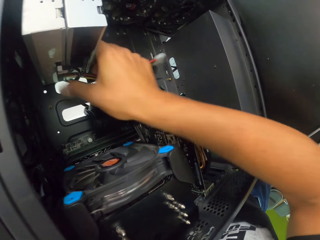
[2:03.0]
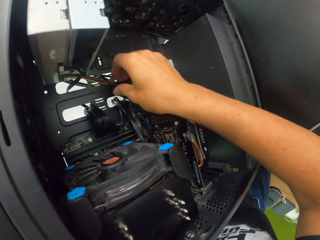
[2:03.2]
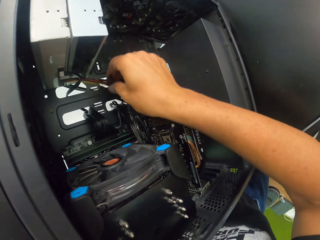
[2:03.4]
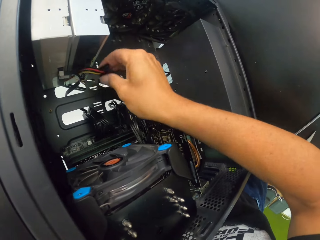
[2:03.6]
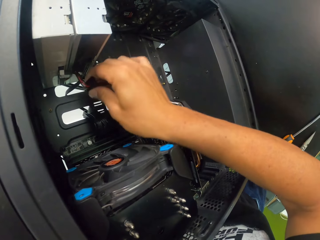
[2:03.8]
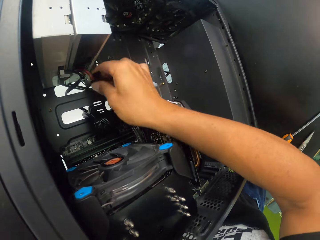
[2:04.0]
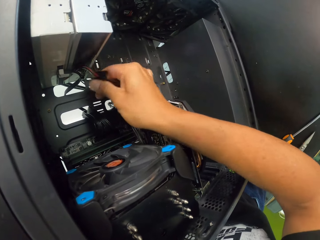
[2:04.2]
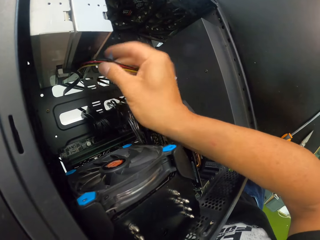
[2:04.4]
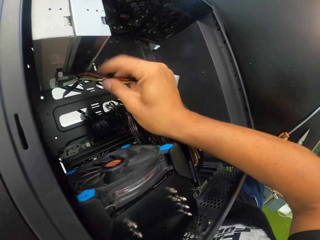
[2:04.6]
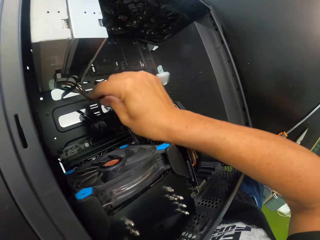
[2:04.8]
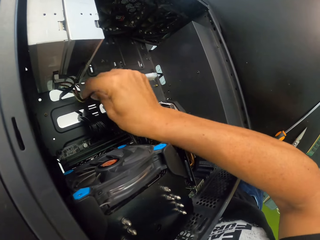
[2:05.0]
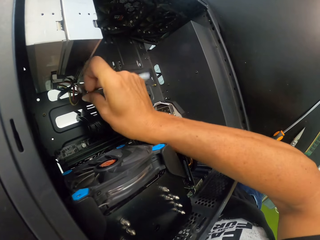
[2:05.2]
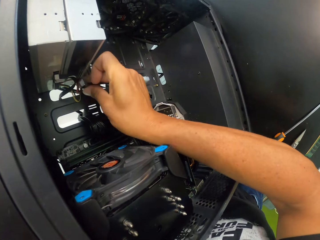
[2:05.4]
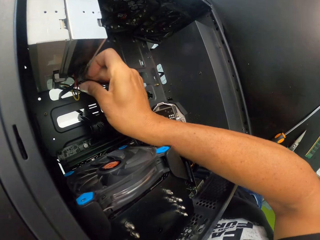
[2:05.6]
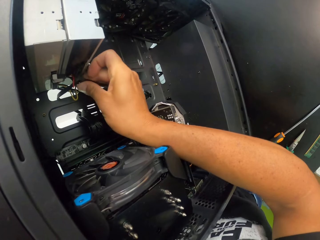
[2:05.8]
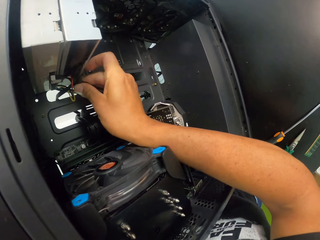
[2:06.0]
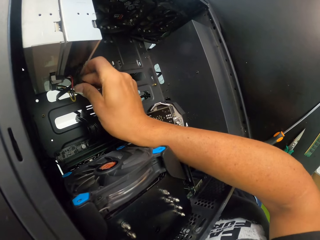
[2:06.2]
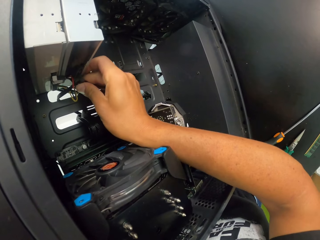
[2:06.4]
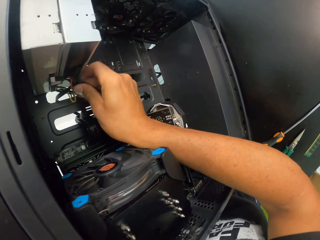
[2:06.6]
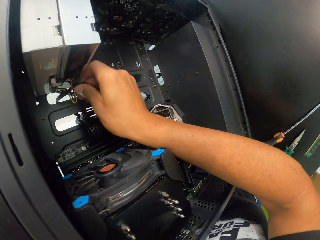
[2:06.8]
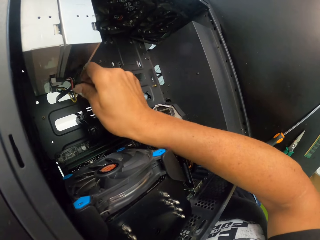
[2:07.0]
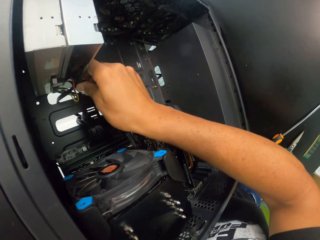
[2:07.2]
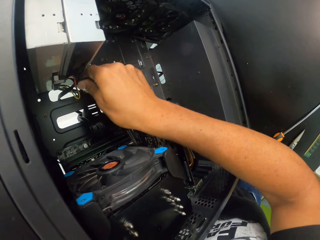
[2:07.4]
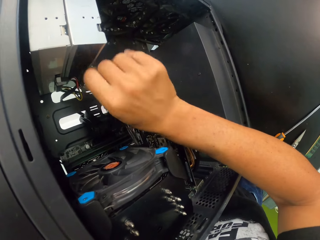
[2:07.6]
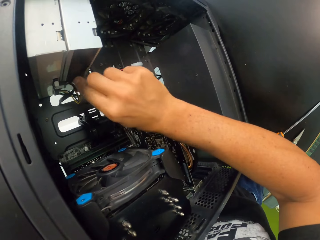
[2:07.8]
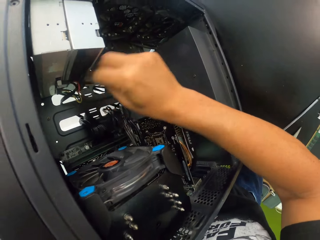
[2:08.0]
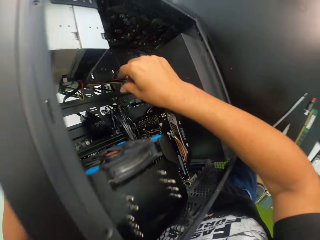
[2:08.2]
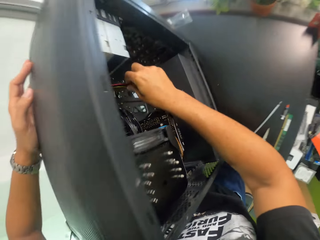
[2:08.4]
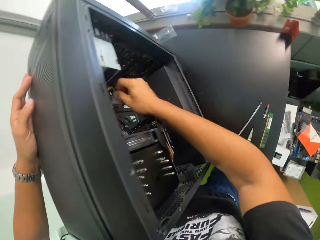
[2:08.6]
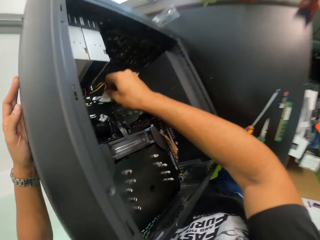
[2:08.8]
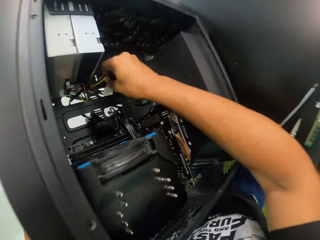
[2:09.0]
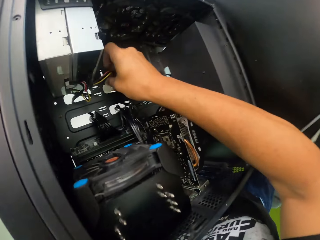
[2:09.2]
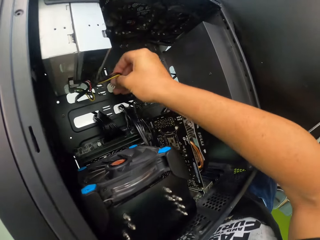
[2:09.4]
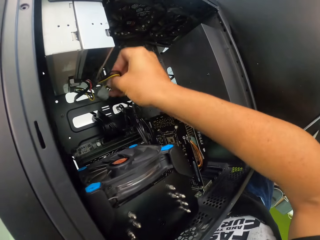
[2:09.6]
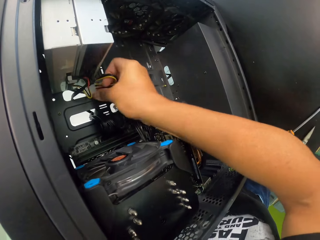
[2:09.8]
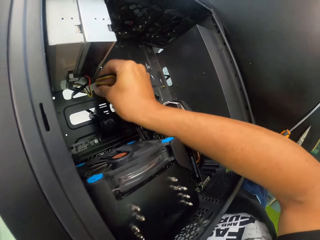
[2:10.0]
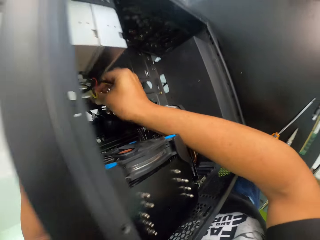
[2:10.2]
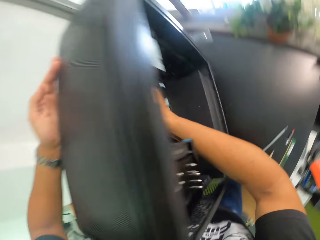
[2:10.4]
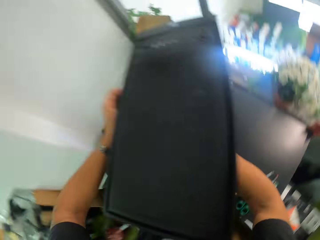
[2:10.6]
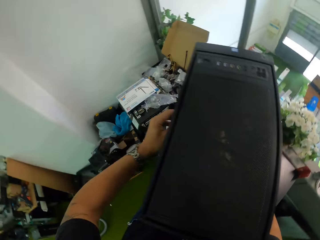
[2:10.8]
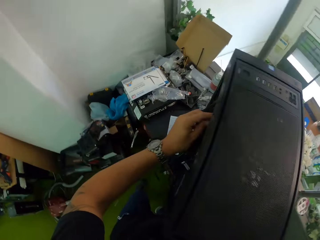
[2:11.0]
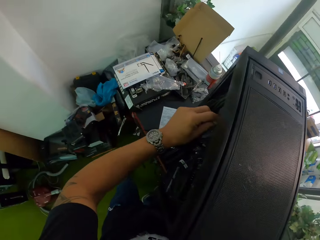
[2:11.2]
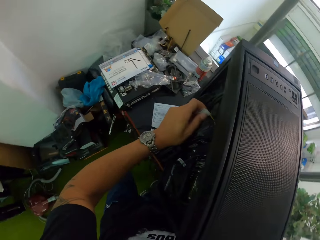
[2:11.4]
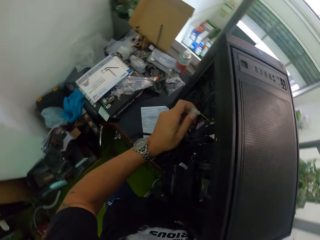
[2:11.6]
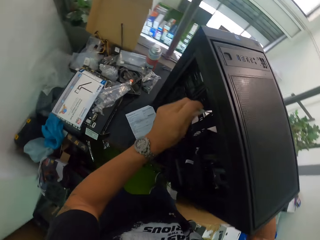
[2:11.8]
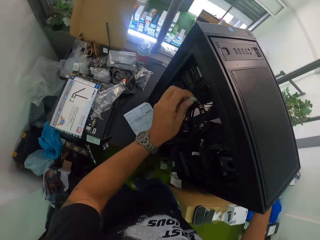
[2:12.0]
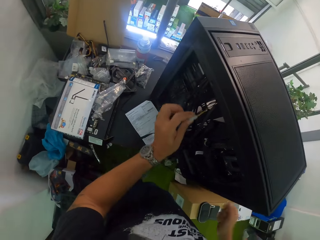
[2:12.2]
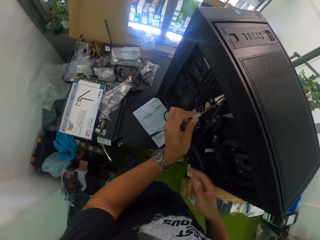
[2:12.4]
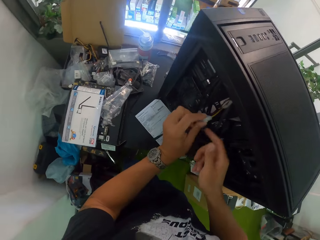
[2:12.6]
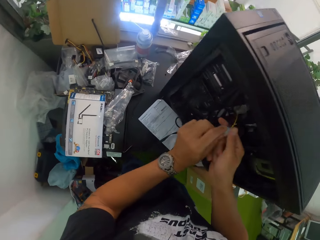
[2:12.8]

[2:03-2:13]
The camera wearer passes the wire in his right hand through the CPU on the table. He collects the wire from his right hand with his left hand through the CPU on the table. He fixes the wire in the CPU.

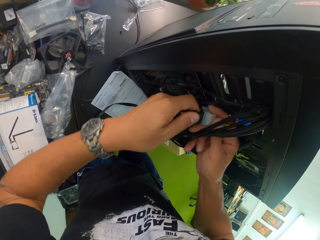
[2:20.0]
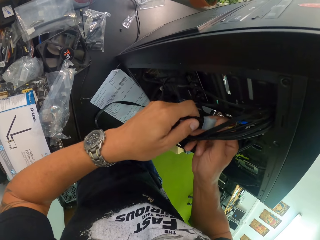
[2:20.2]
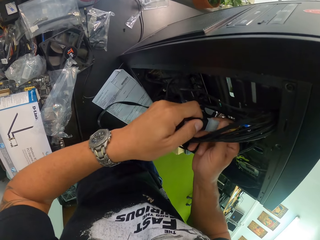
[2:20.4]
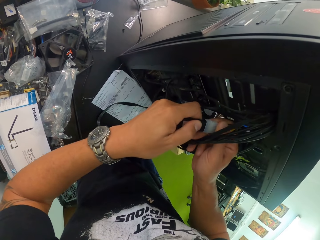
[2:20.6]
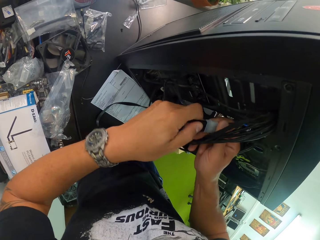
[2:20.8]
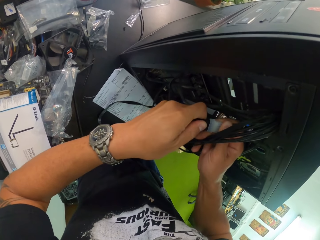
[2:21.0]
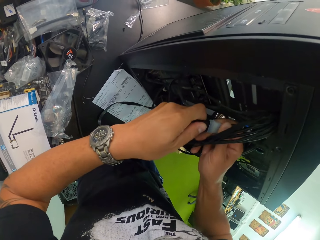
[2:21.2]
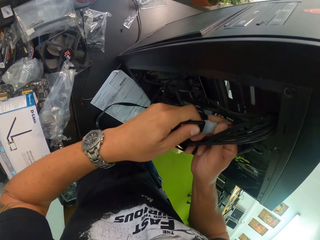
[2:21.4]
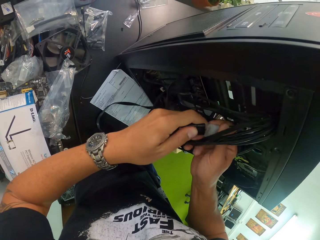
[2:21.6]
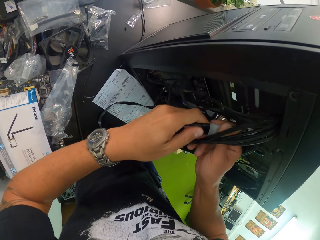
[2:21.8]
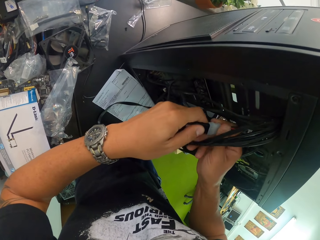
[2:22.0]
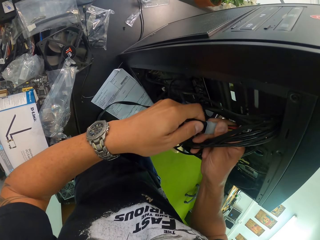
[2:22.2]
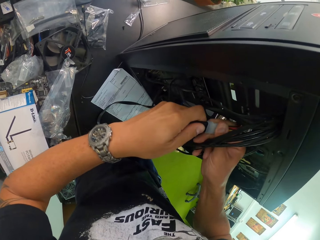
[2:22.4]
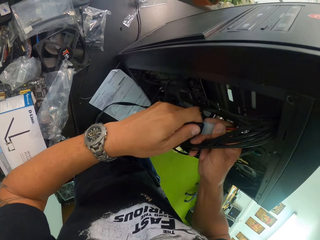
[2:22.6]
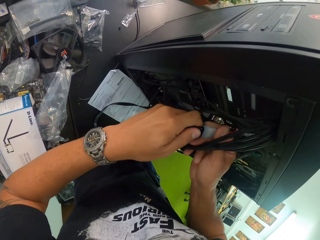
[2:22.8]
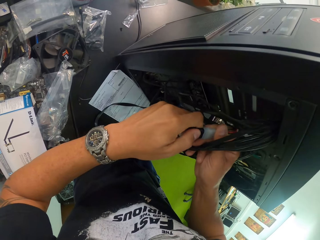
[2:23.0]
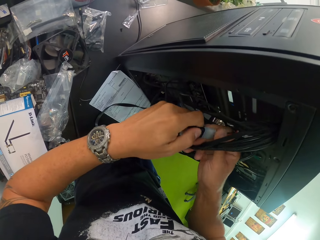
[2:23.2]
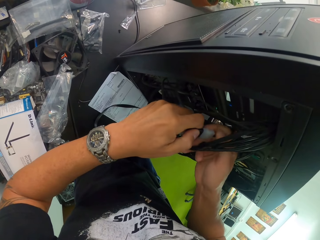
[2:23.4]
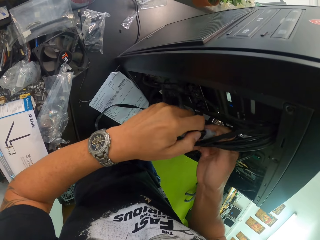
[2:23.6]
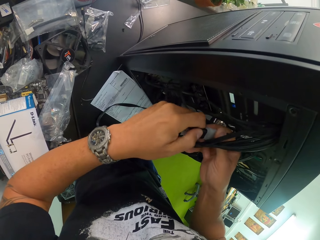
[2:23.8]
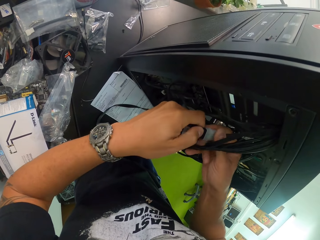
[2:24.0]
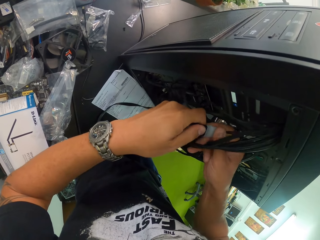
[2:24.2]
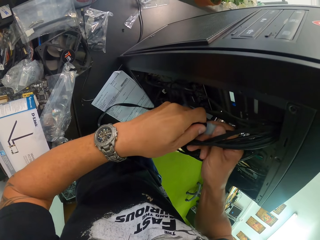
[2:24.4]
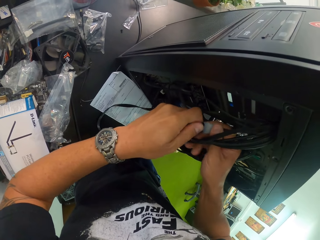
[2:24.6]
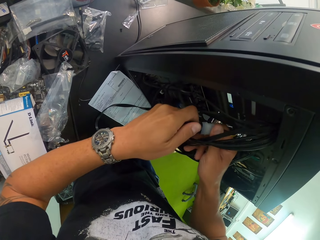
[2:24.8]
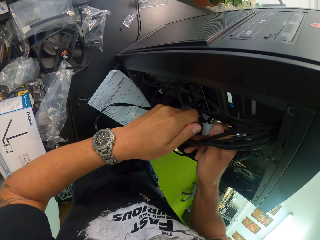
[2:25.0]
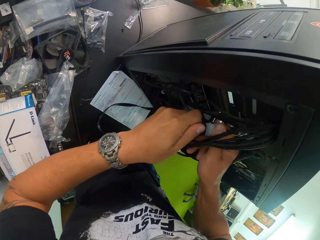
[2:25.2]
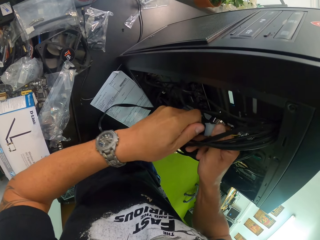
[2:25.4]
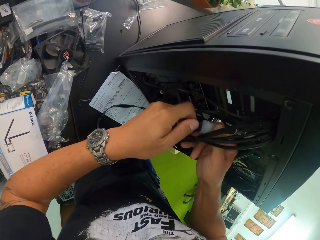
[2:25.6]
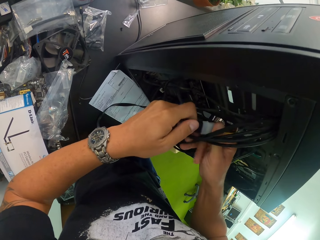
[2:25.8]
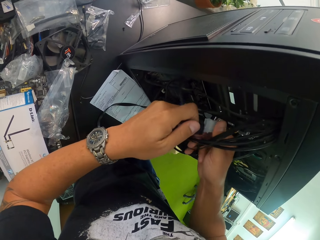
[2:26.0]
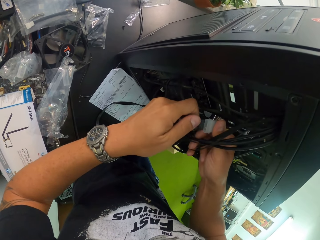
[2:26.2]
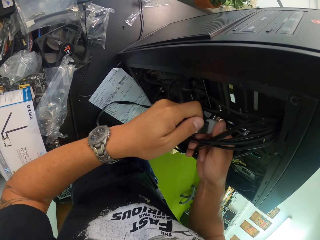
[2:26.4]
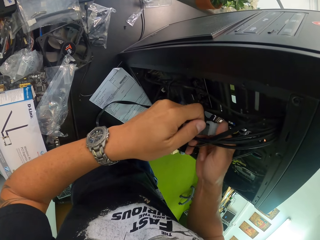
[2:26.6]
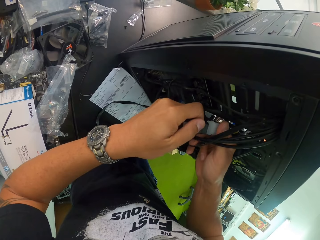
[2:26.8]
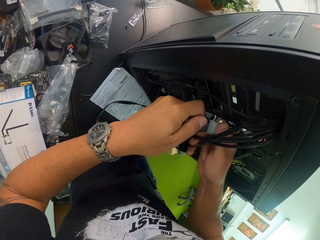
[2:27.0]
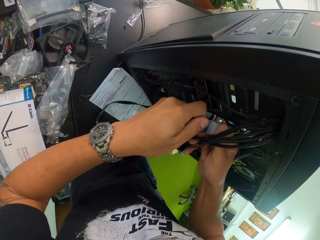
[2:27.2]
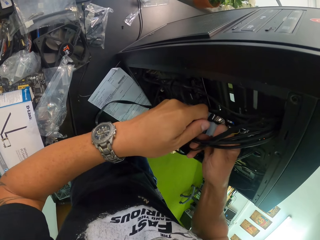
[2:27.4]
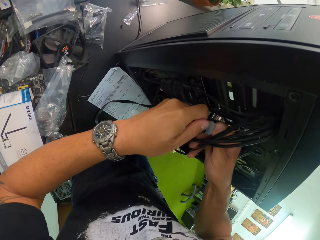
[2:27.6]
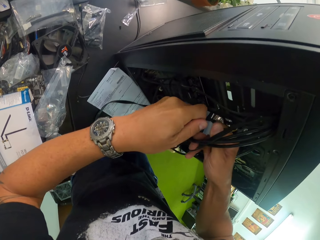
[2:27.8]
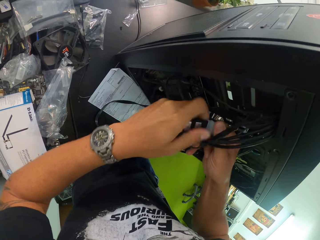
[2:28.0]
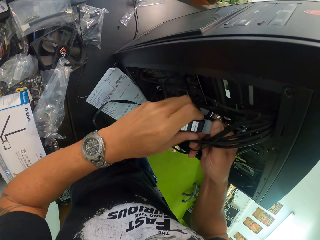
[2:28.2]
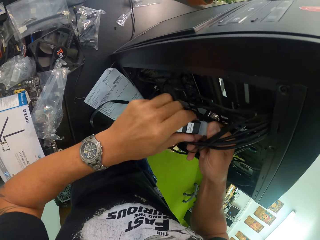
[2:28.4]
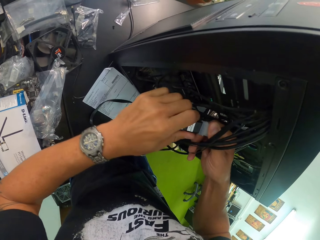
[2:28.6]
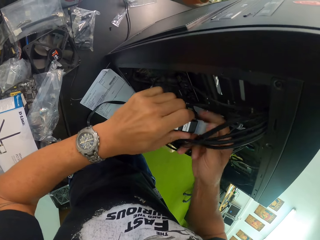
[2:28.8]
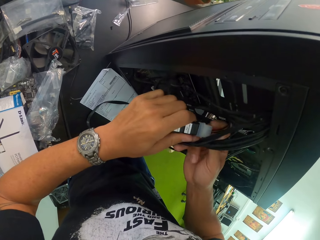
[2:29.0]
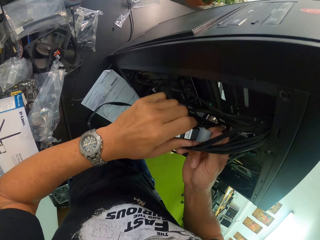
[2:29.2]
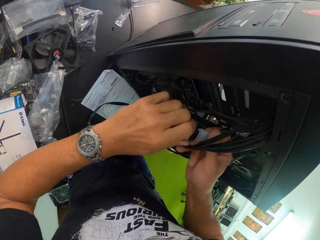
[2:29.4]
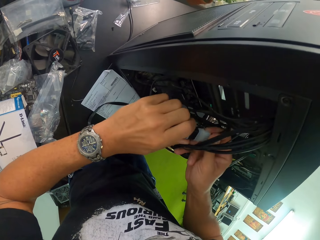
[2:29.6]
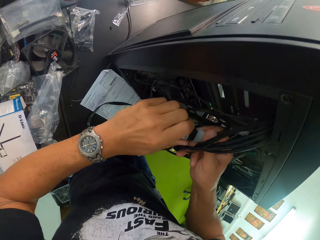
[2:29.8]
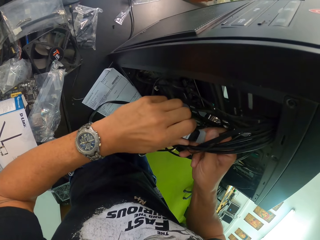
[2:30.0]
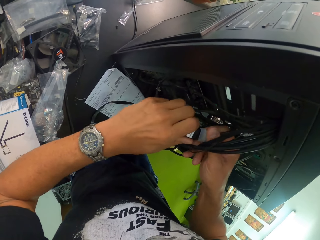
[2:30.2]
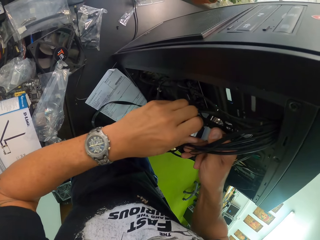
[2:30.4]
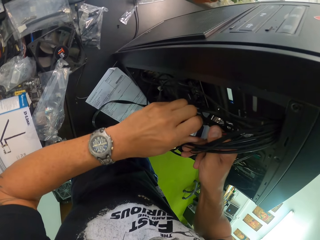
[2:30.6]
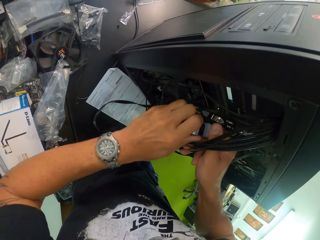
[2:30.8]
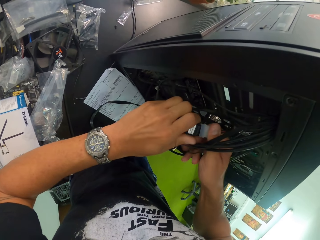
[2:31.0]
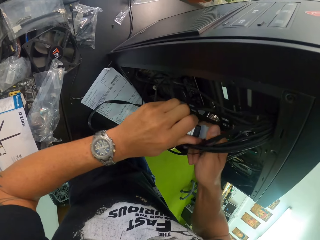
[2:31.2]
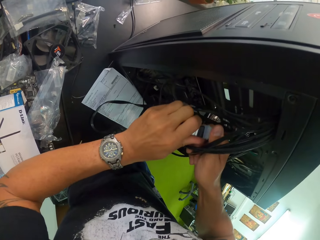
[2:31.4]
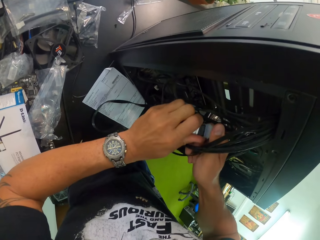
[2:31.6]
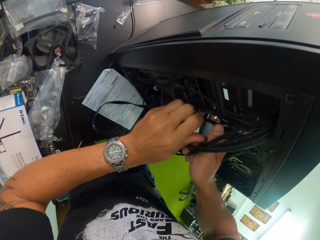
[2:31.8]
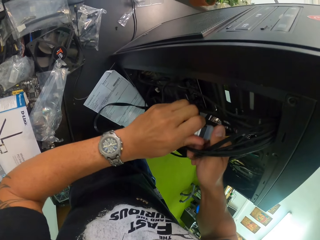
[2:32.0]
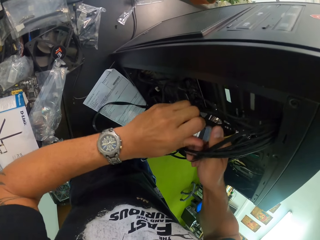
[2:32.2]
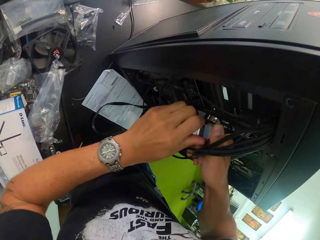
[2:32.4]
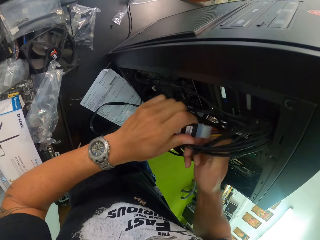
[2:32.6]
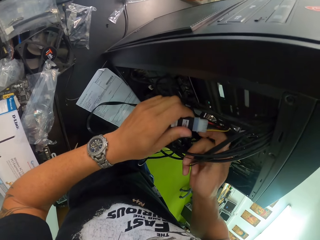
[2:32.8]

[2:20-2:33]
The camera wearer fixes the wire in the CPU.
